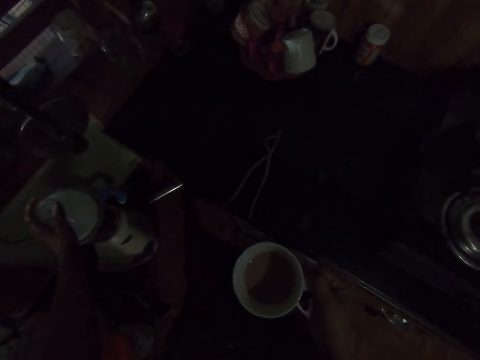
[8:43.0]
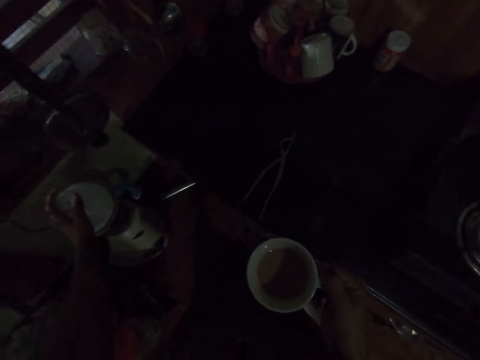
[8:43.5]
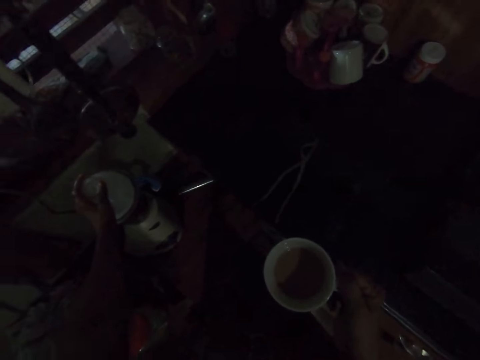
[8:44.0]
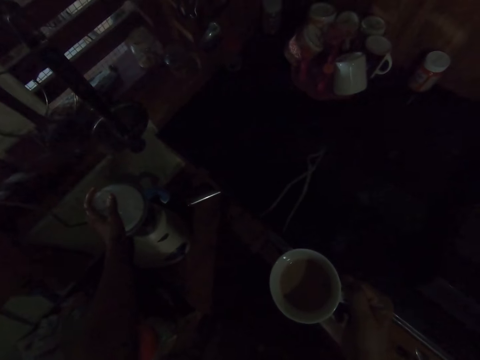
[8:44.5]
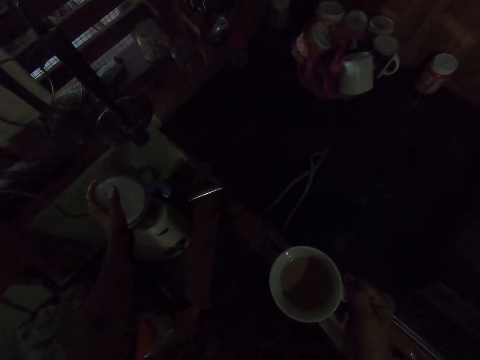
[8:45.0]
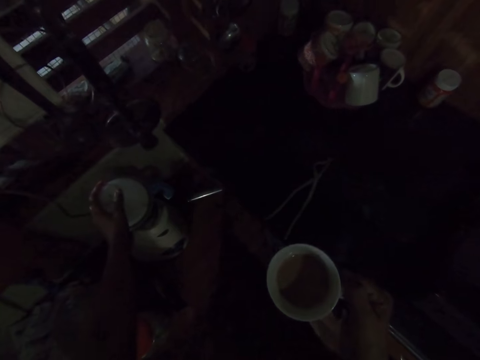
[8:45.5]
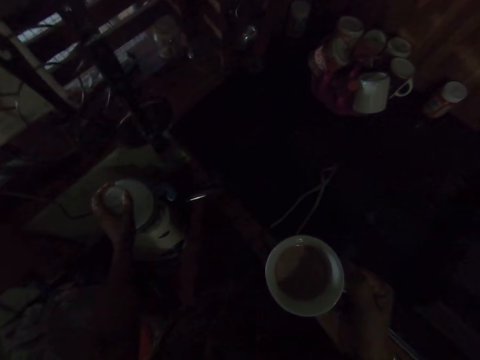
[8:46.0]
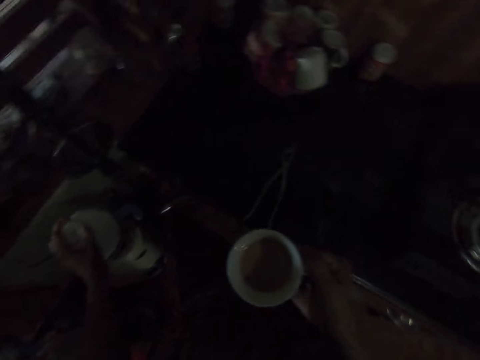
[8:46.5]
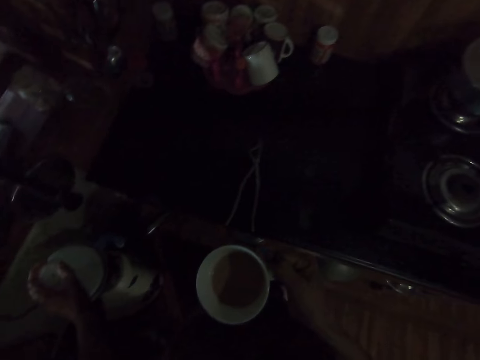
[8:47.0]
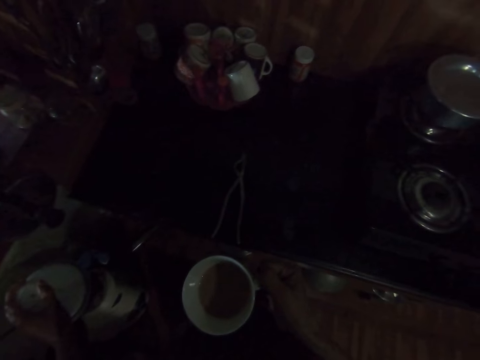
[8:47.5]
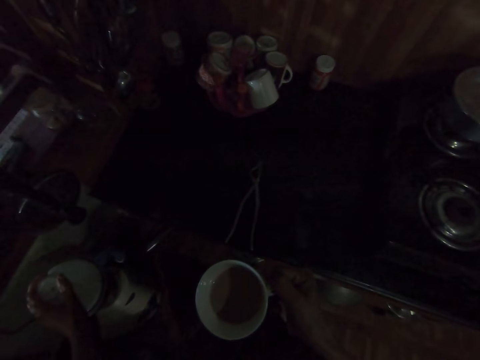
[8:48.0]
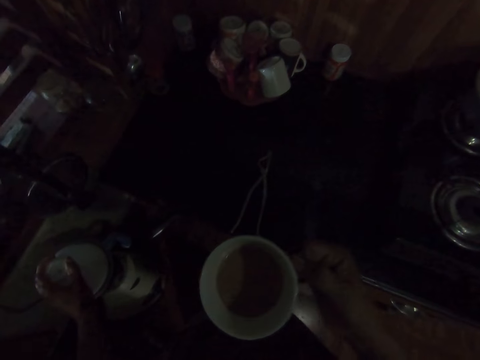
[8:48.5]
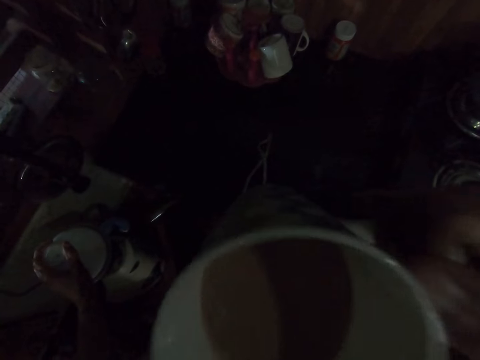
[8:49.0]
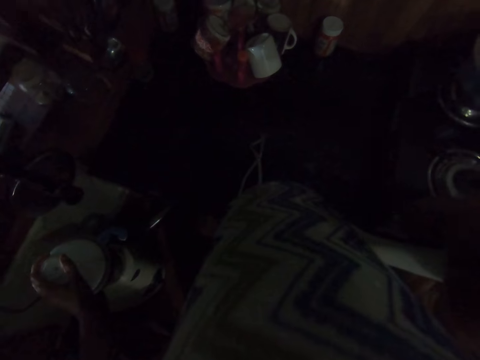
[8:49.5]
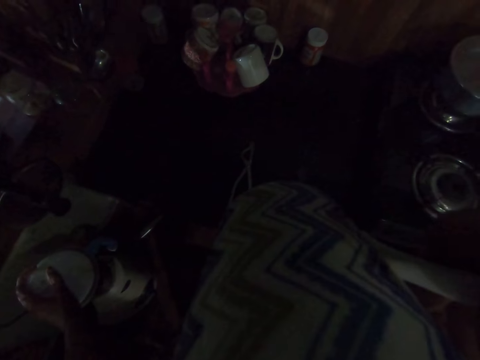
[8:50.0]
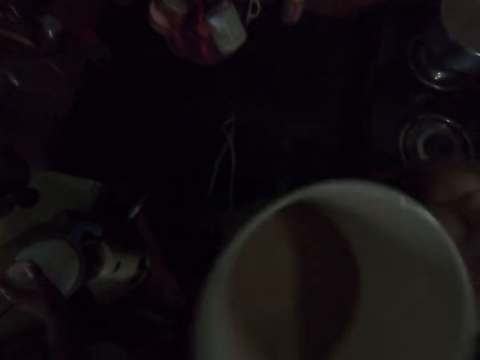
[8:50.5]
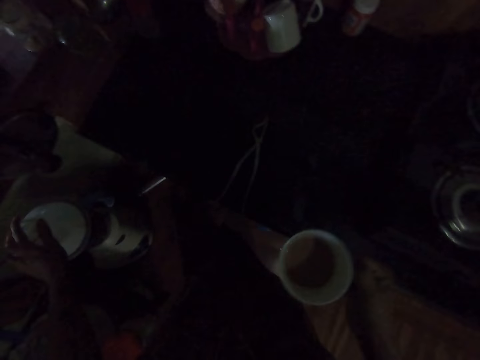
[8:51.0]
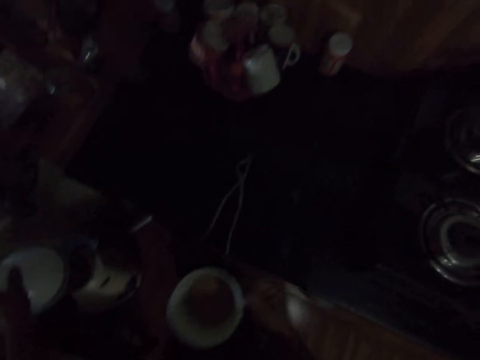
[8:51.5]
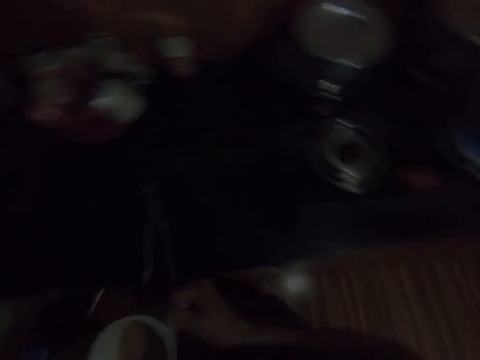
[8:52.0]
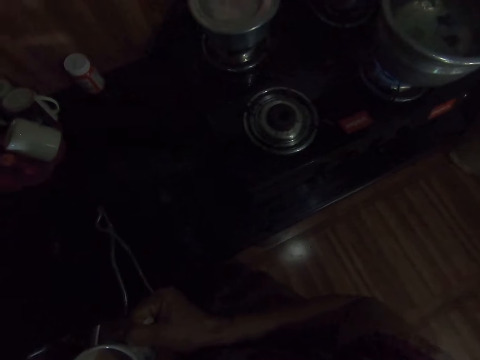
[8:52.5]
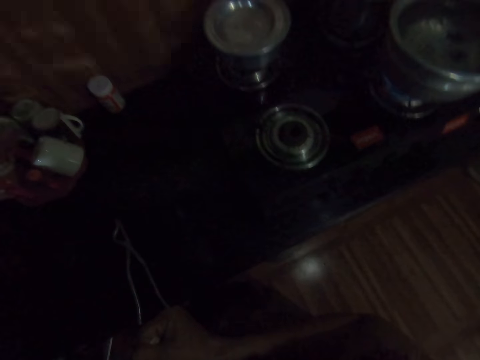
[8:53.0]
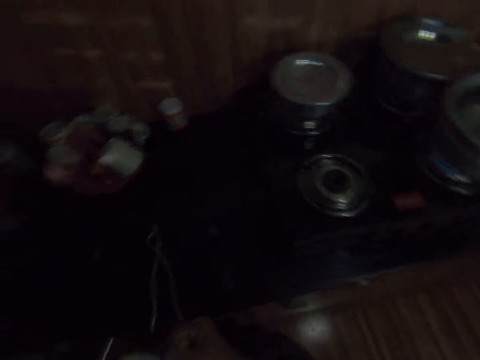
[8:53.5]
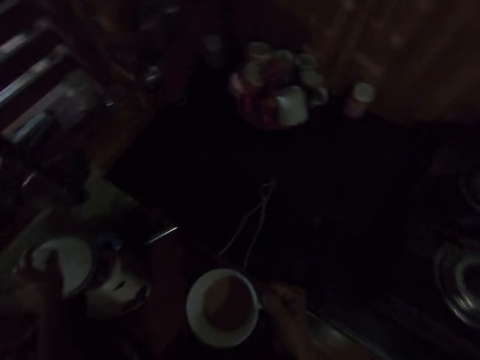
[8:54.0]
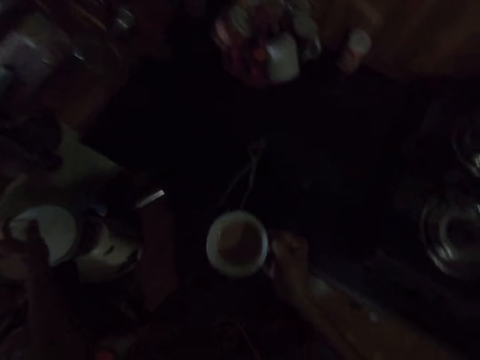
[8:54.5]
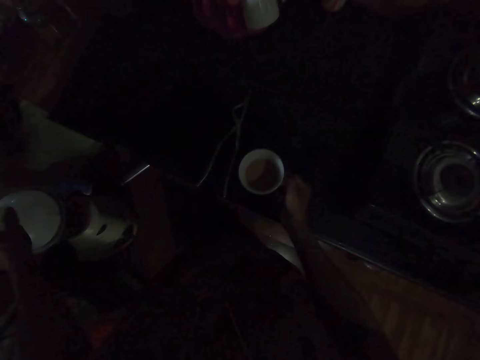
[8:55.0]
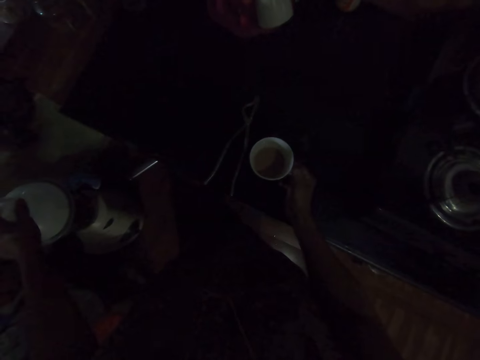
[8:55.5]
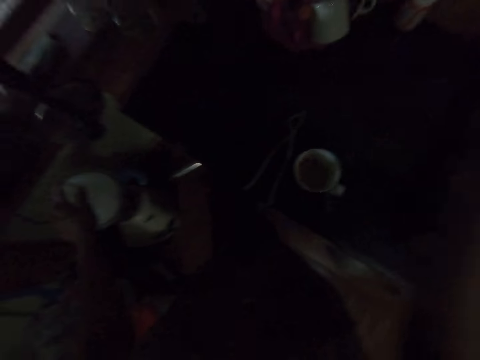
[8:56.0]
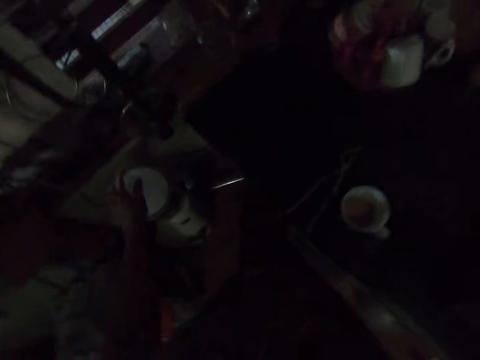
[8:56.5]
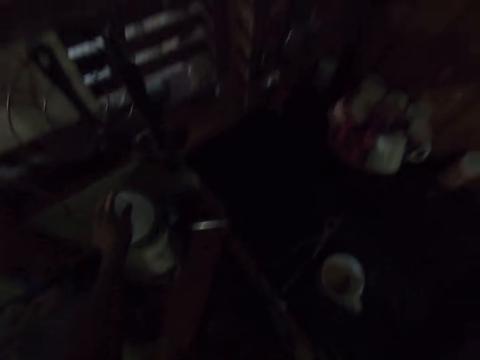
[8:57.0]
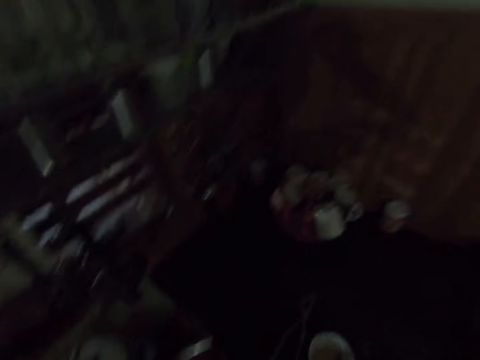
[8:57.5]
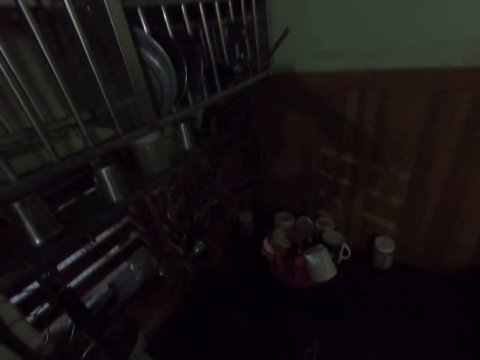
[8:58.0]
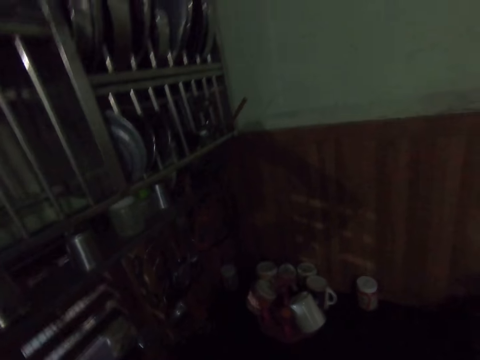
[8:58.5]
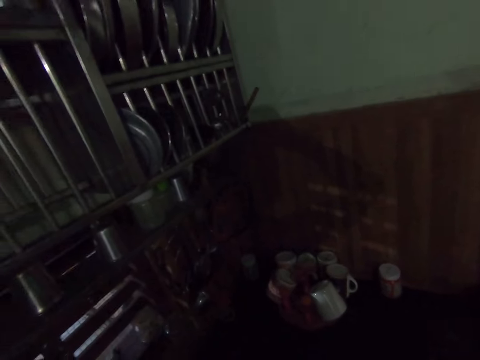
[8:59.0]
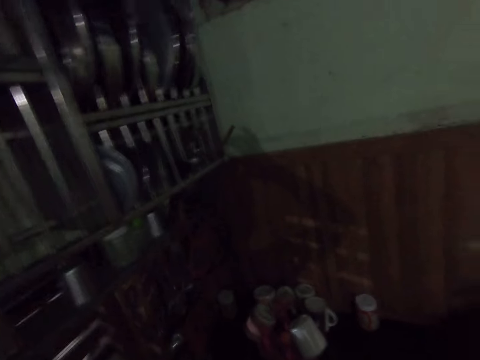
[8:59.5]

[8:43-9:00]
The camera wearer blends the rice. She drinks the tea. She blends the rice. She looks around the kitchen. She blends the rice. She places the cup of beverage on the table with her right hand. She adjusts the camera.

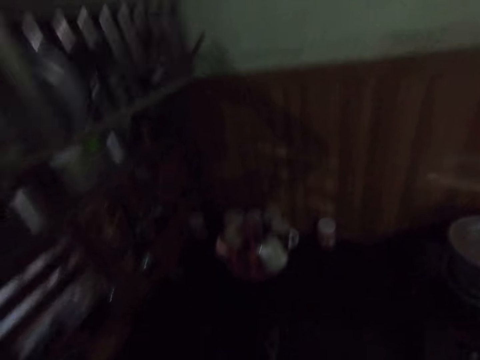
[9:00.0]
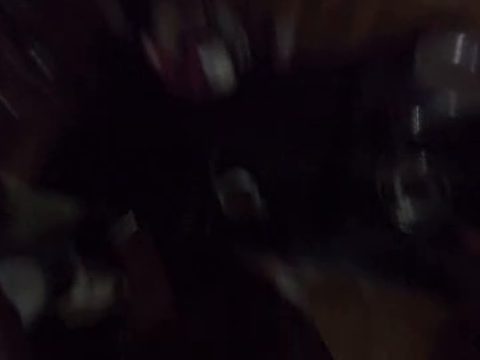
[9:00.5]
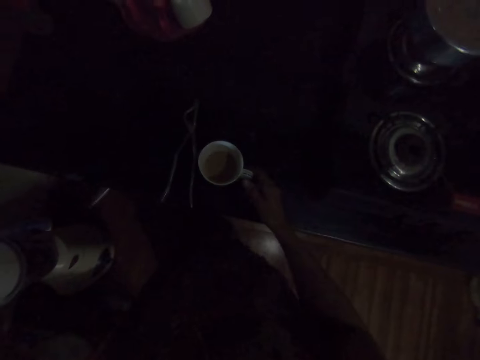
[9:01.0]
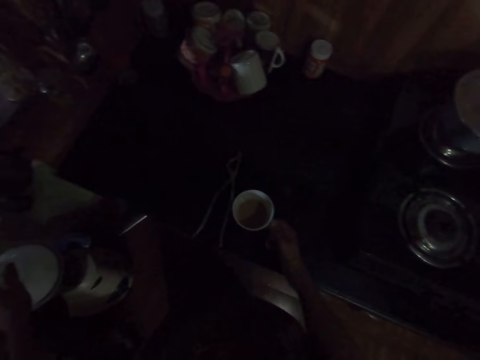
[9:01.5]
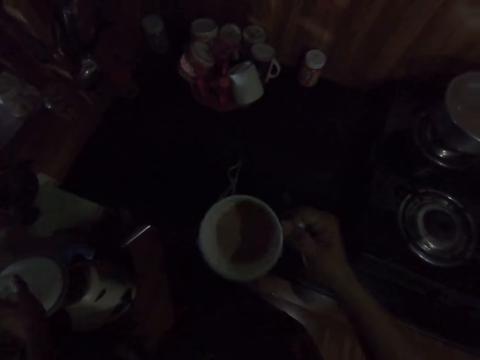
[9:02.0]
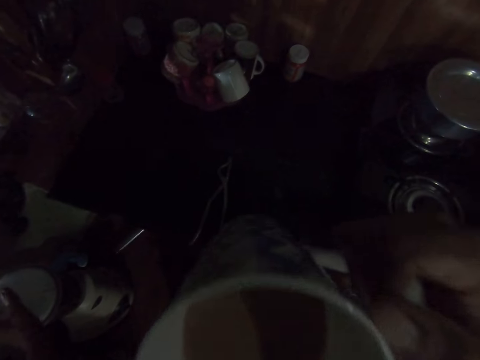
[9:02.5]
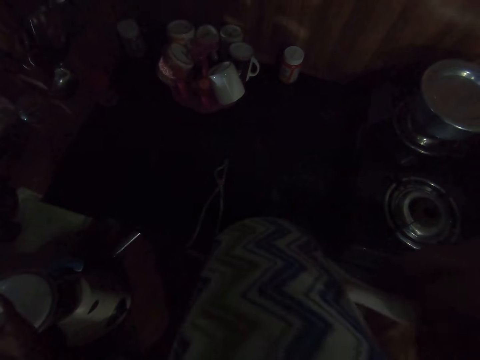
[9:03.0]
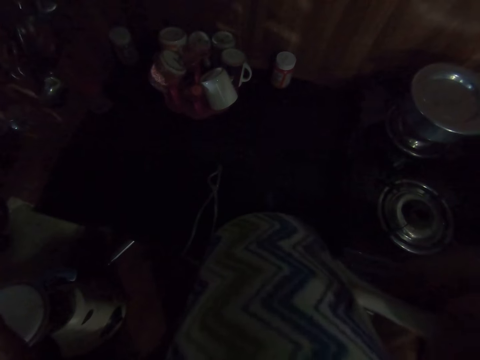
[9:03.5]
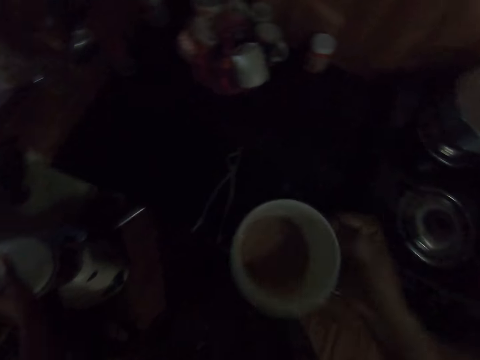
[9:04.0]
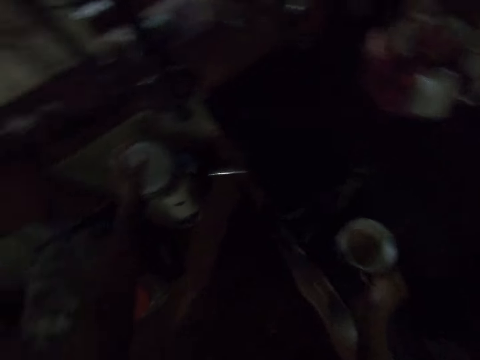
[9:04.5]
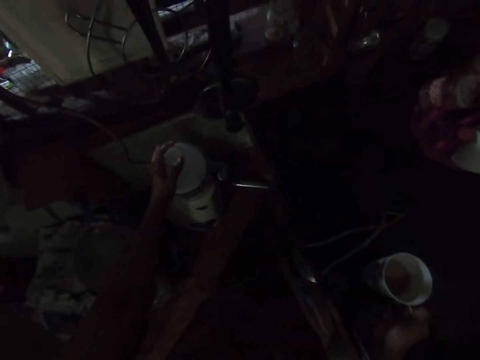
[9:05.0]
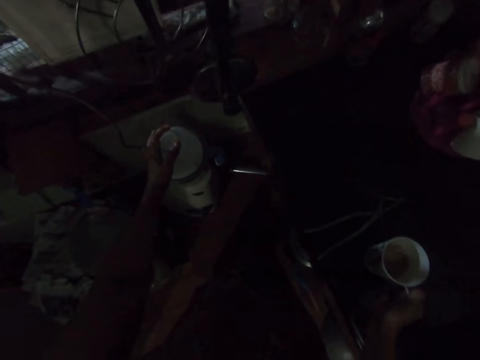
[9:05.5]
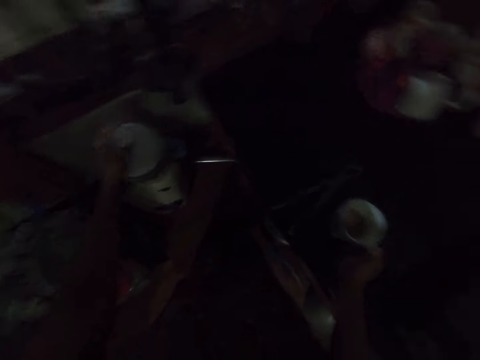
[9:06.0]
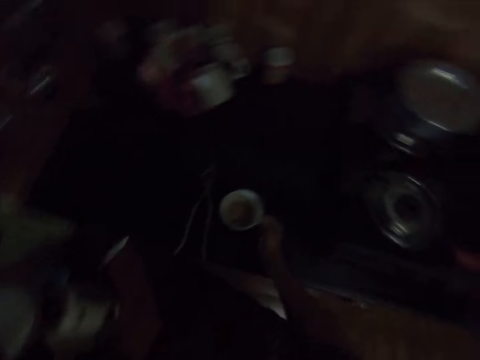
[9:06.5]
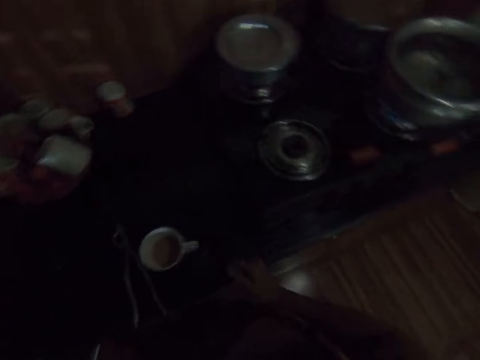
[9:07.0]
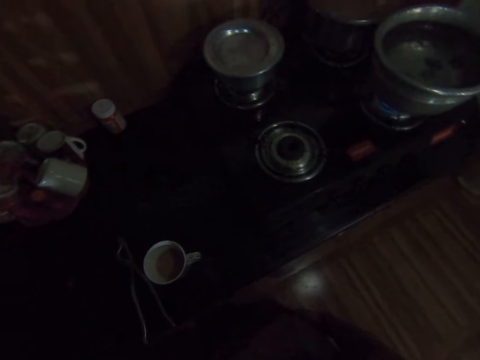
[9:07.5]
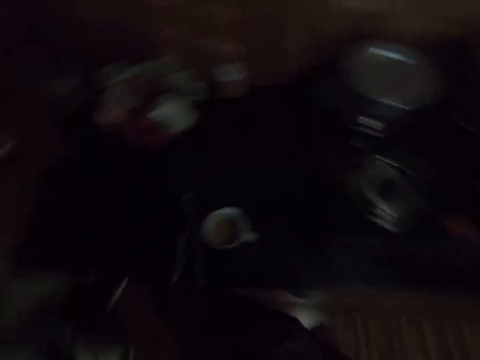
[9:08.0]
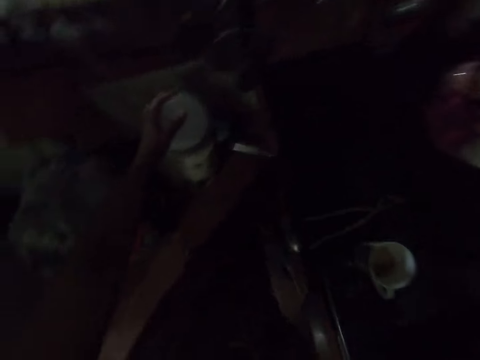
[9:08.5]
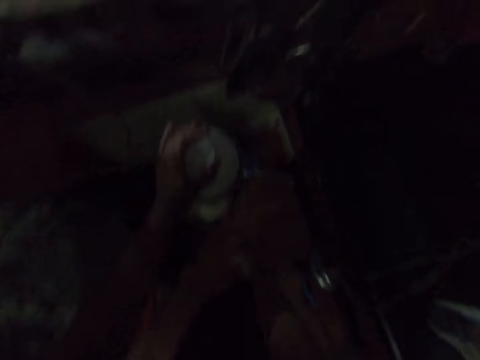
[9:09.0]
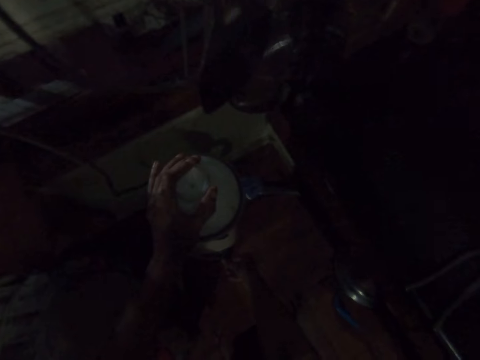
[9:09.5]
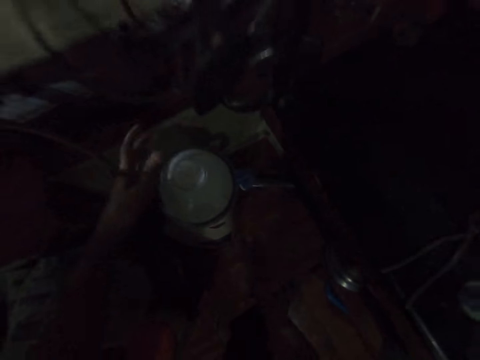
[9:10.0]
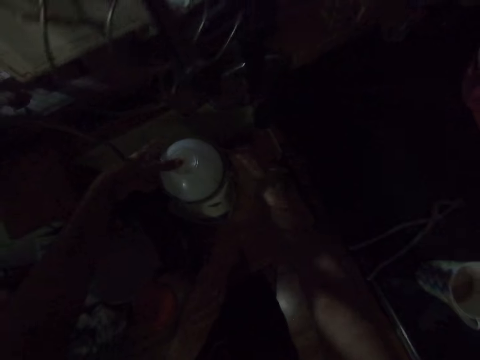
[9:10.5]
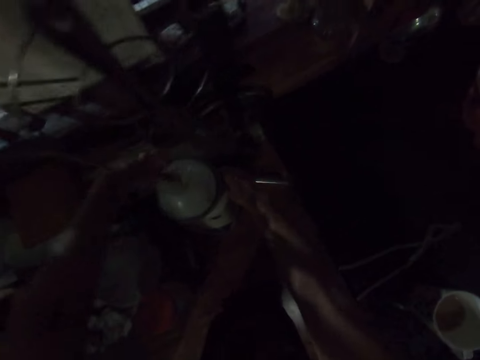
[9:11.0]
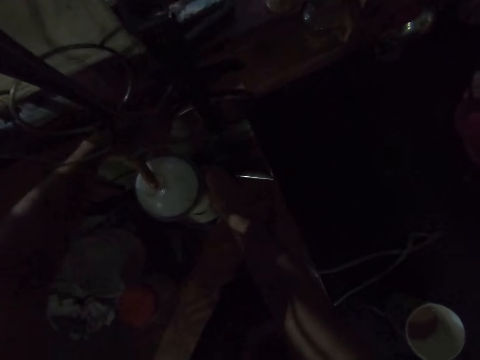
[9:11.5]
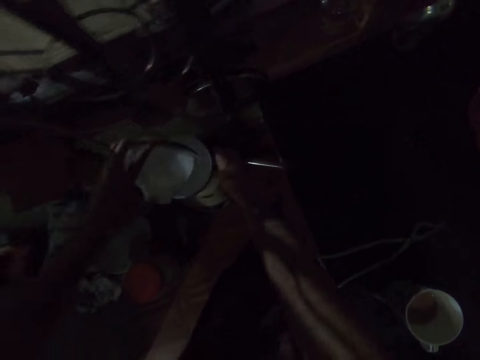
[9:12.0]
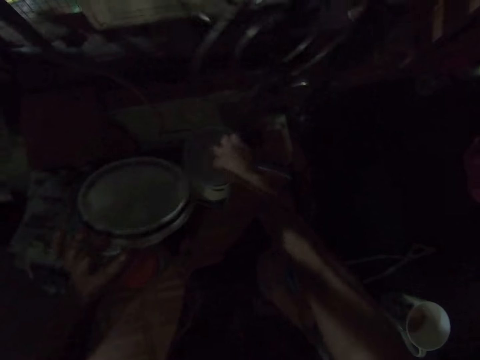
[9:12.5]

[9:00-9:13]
The camera wearer picks up the cup of tea from the table. She drinks from the cup of beverage on the table with her right hand. She places the cup of beverage on the table with her right hand. She blends the rice. She lets go of the cup of tea. She looks around the kitchen. She turns off the knob of the blender engine on the table with her right hand. She holds the blender on the blender engine with her right hand. She removes the blender lid from the blender with her left hand. She dips her right hand in the blender on the blender engine.
